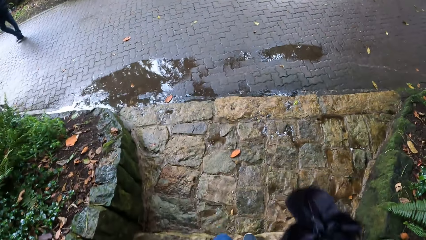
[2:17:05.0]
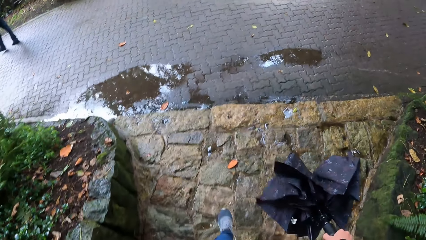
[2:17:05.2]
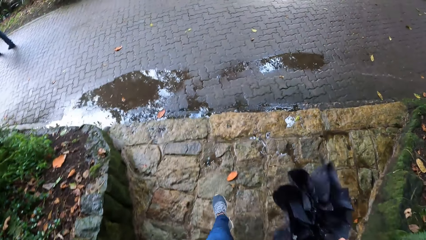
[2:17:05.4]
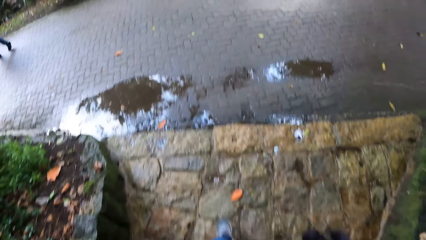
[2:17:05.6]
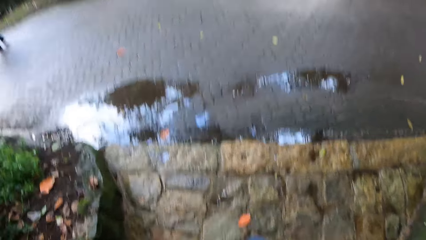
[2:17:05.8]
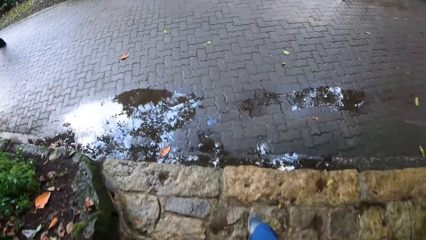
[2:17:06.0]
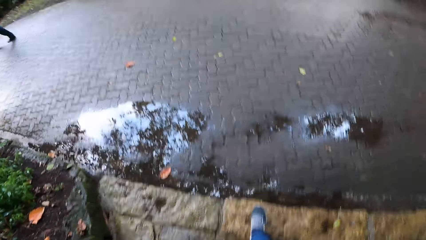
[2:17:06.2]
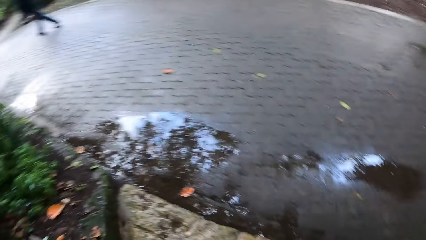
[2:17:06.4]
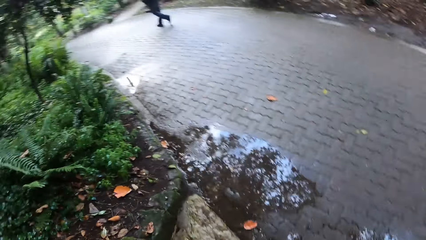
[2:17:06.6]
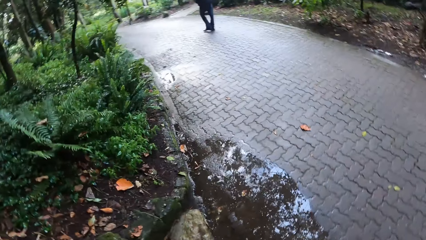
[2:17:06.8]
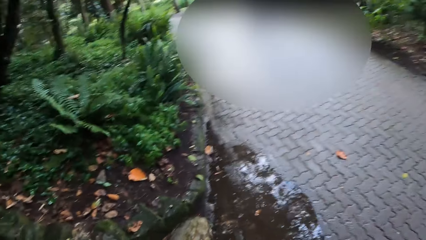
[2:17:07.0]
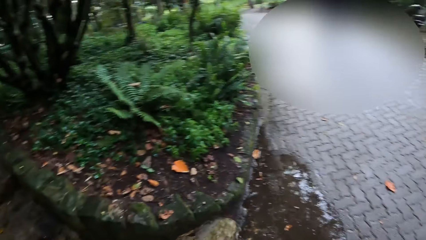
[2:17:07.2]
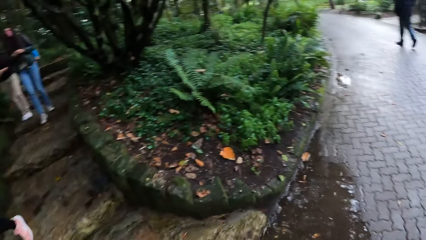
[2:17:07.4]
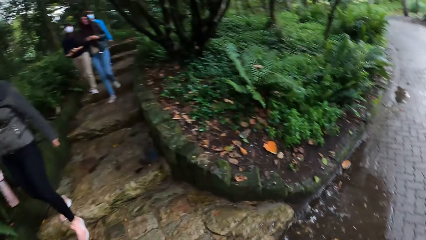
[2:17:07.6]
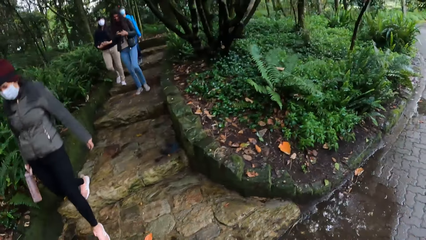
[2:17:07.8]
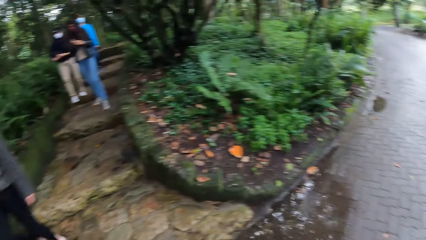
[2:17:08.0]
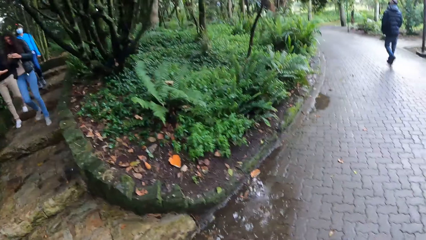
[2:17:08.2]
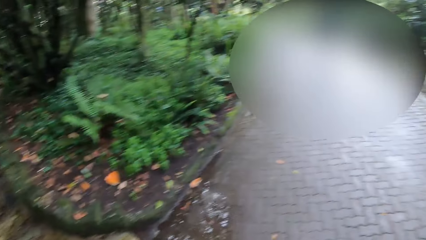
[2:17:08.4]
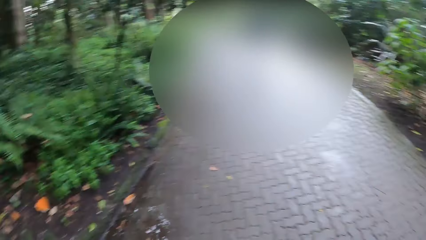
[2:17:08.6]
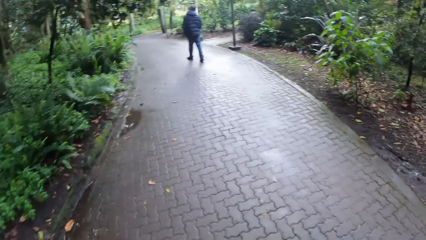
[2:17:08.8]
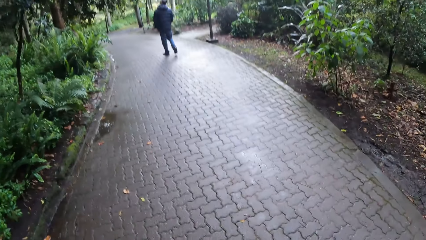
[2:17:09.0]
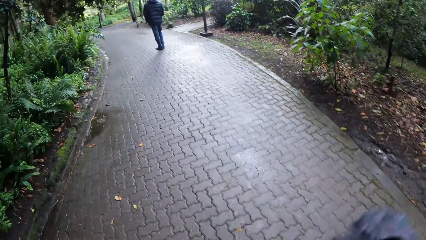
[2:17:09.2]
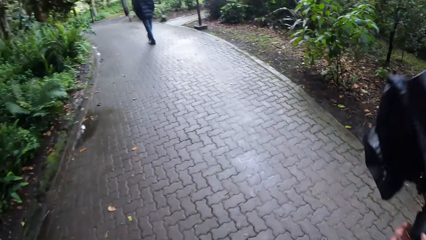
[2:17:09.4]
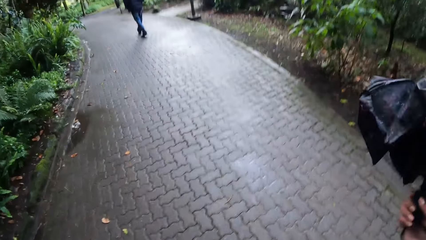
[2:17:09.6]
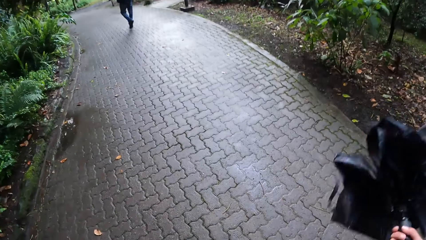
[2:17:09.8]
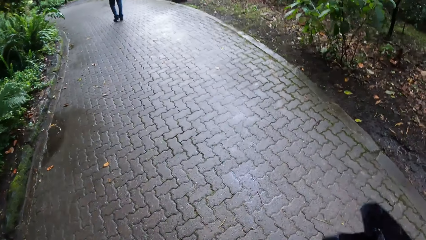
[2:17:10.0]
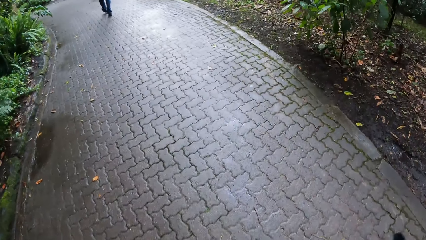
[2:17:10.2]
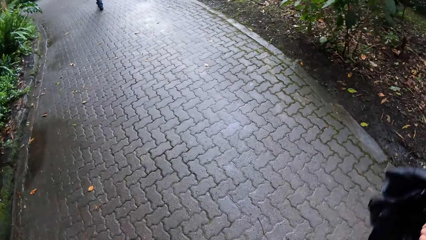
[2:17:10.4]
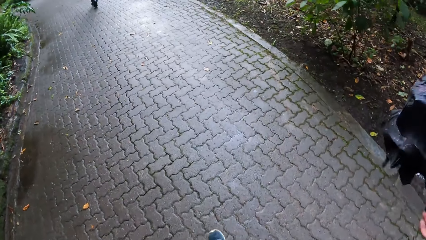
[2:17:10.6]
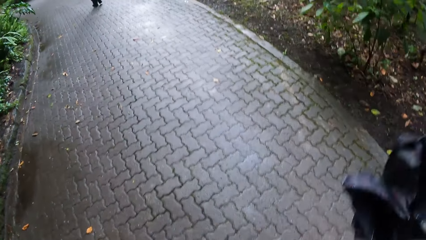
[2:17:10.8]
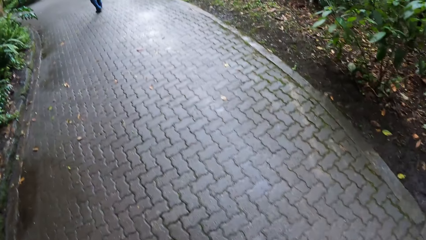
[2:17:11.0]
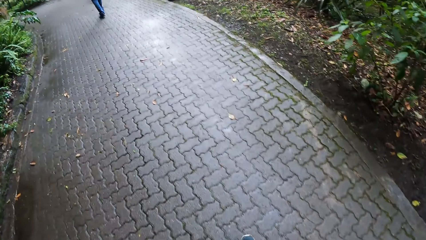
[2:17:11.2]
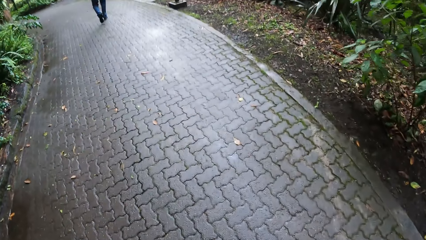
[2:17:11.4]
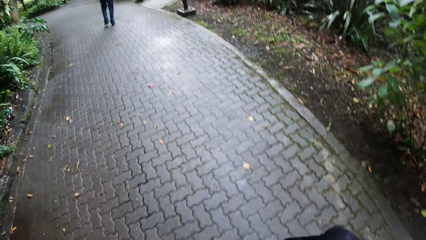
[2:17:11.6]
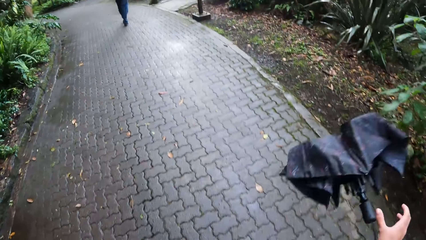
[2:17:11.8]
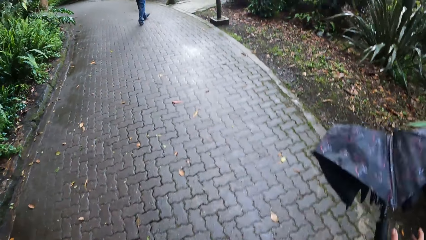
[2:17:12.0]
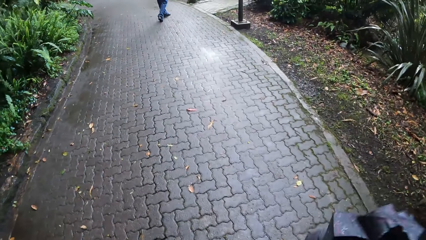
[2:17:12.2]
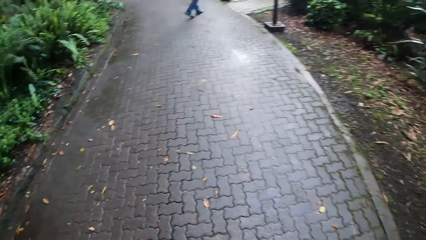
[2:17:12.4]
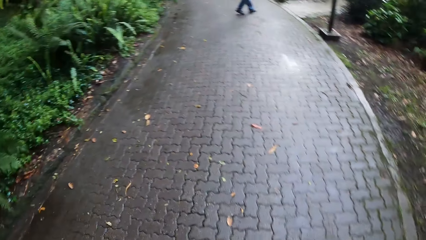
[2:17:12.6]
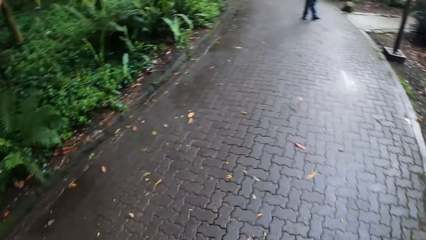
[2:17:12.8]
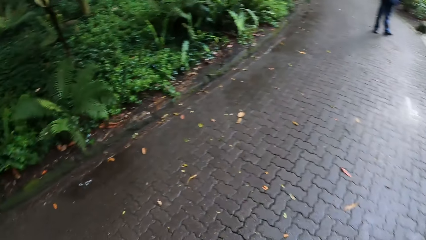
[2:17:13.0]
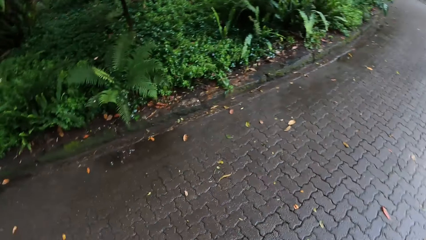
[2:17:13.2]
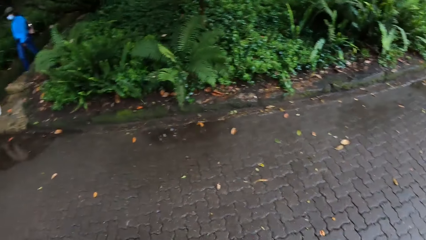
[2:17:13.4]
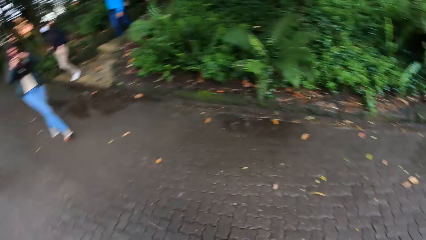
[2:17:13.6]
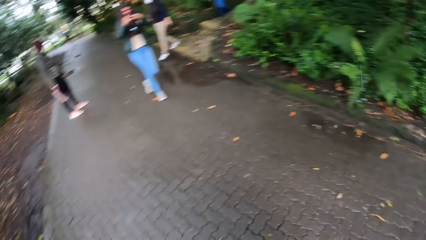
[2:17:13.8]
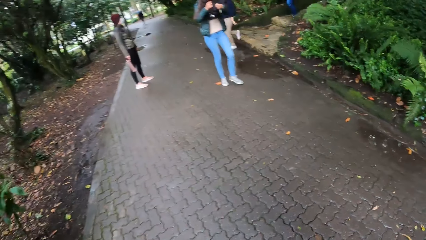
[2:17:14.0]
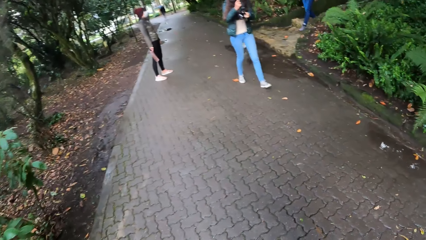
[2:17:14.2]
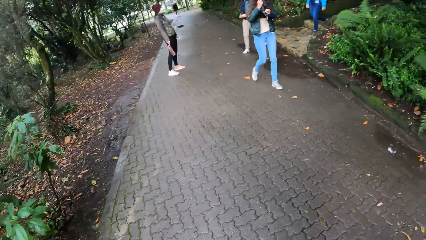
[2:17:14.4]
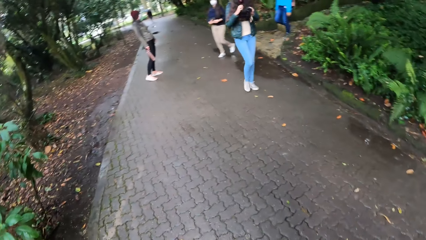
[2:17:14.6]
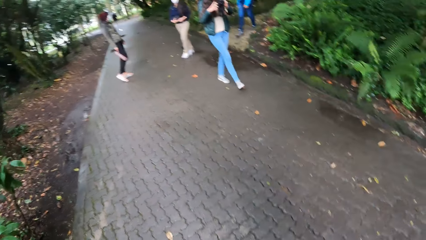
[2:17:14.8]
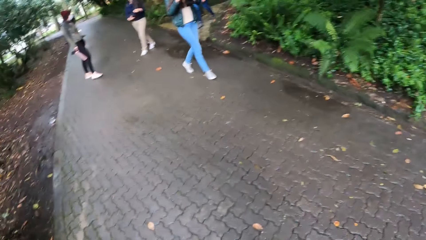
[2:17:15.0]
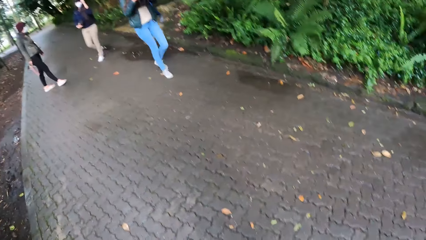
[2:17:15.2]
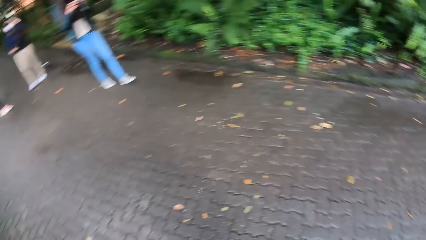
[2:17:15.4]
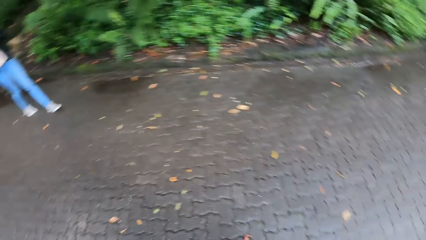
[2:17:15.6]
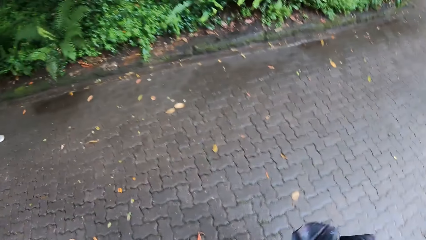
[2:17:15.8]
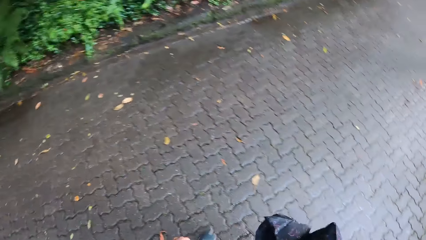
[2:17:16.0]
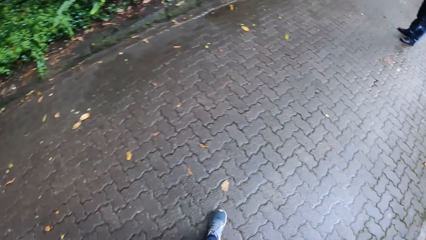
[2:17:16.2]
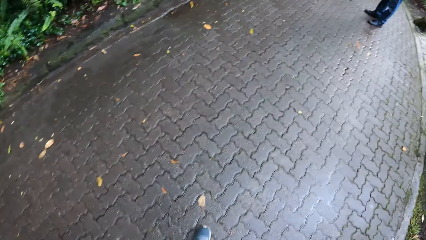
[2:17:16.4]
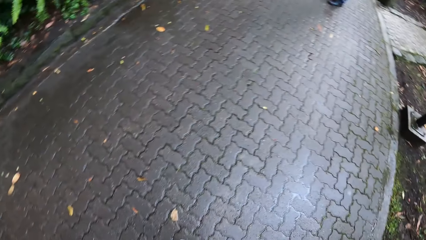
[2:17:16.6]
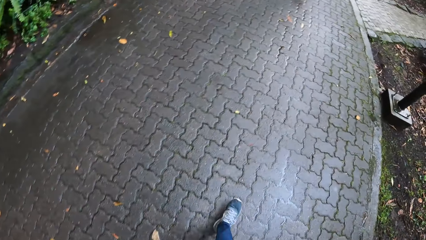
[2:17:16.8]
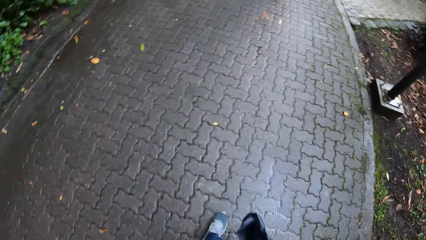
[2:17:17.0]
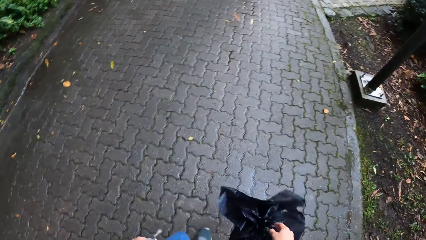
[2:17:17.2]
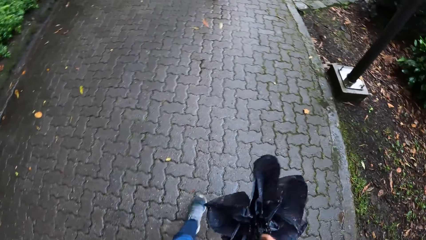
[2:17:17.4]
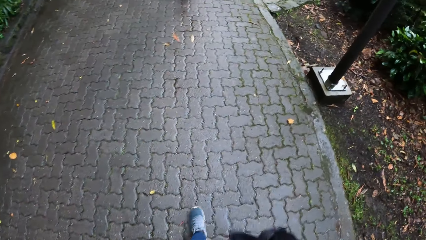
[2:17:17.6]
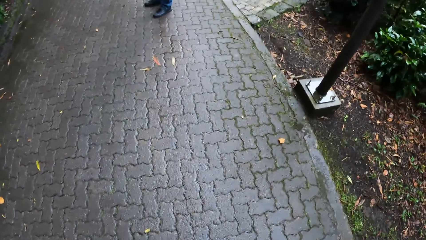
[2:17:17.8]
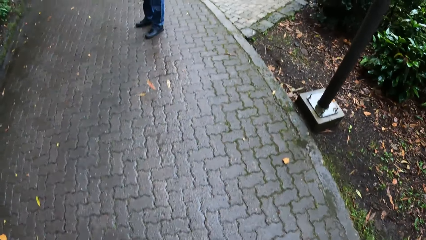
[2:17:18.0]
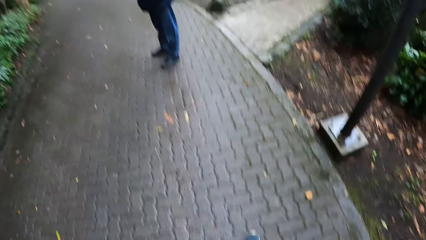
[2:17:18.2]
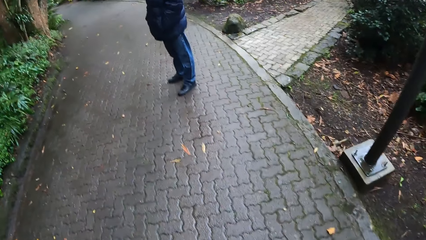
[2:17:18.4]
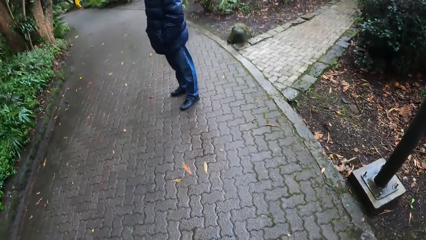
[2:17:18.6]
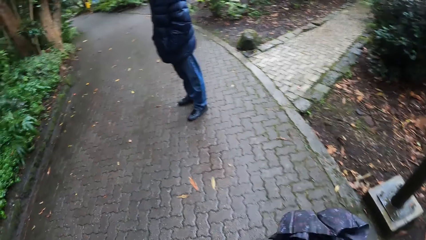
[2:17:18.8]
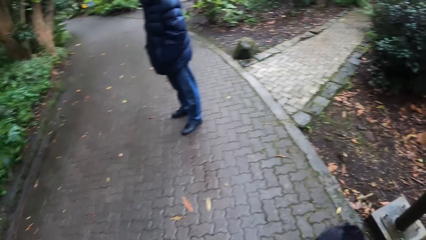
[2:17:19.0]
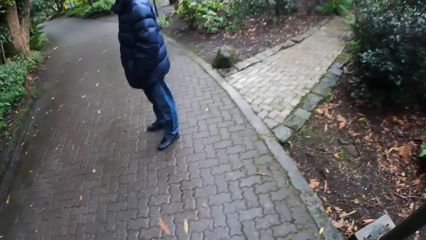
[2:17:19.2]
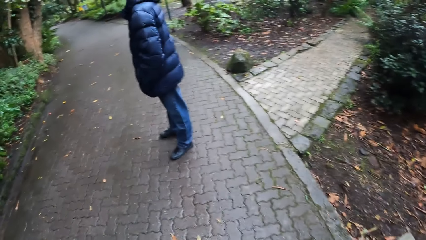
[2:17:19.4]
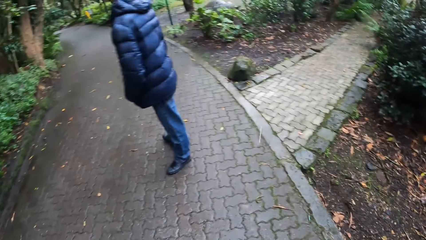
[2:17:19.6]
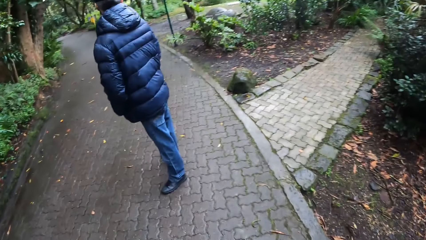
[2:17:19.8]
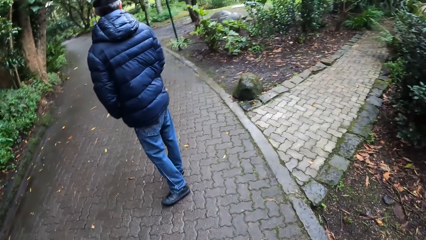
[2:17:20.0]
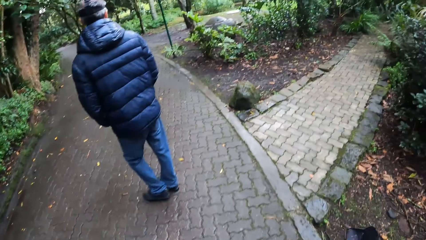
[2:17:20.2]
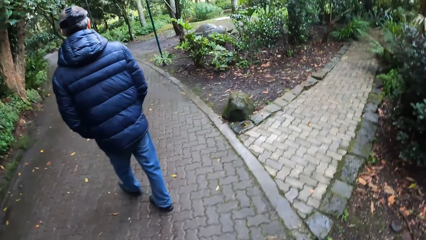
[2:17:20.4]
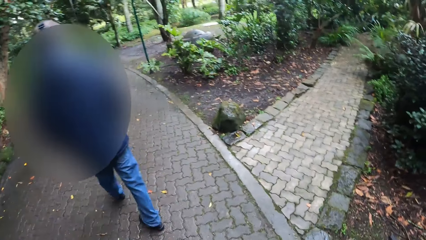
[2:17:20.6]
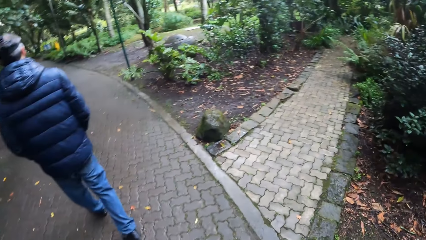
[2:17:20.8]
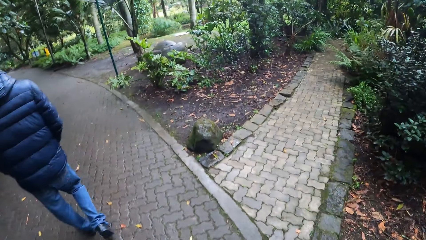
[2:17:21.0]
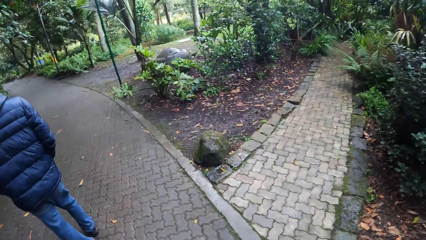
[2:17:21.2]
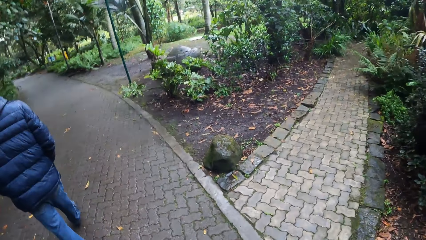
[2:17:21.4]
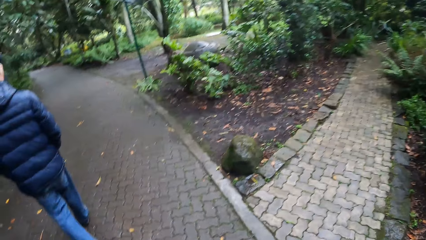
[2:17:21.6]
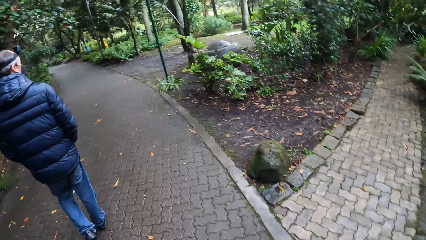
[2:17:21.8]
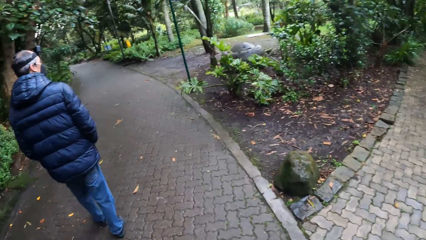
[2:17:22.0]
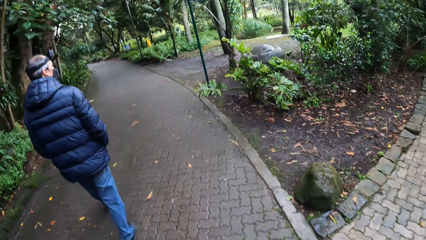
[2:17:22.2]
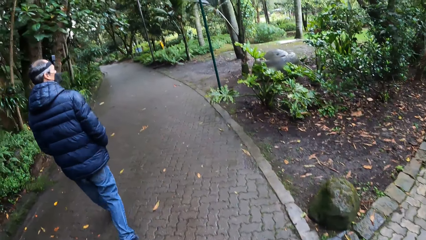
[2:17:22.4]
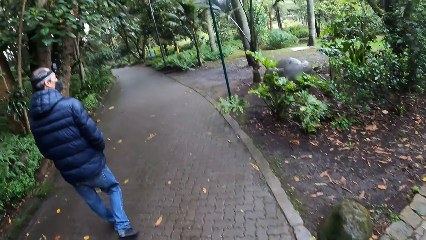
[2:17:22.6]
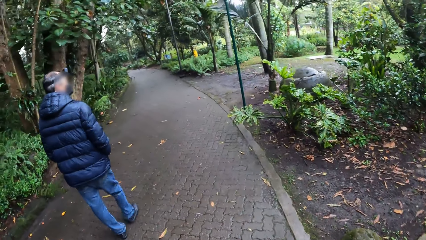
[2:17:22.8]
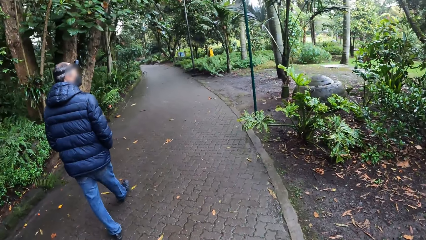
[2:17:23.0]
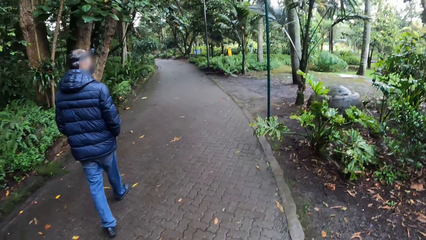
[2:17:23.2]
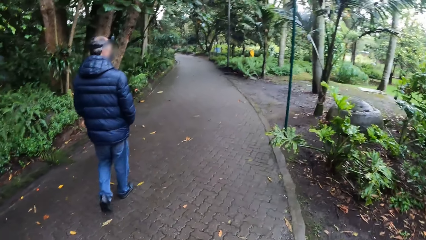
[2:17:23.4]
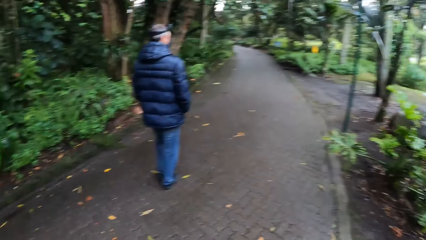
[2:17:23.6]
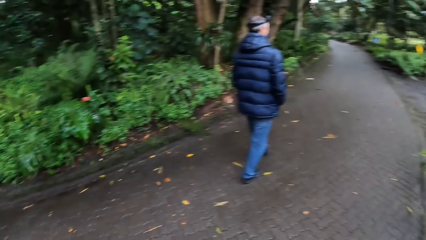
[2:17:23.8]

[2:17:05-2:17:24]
The camera wearer turns around. He walks on the road path with an umbrella on his hand. He turns around to see four persons. He walks on the road path with the umbrella on his hand.
